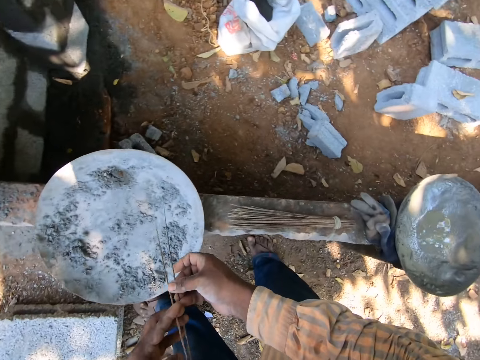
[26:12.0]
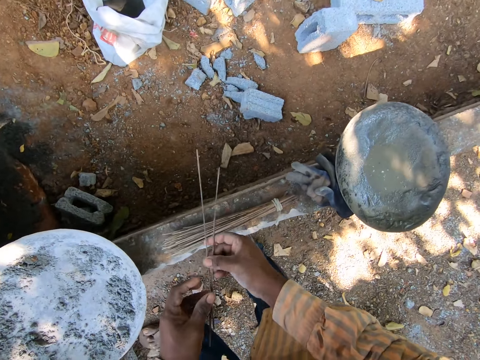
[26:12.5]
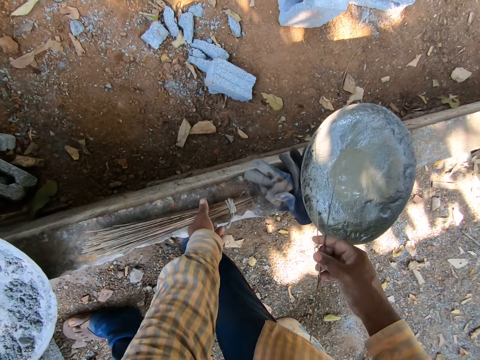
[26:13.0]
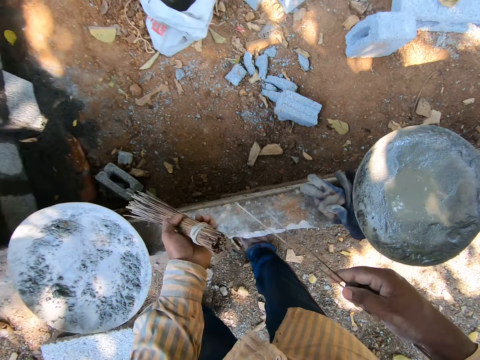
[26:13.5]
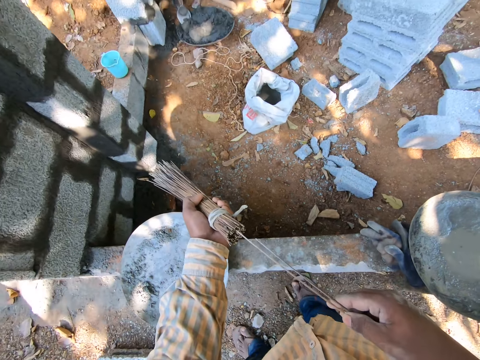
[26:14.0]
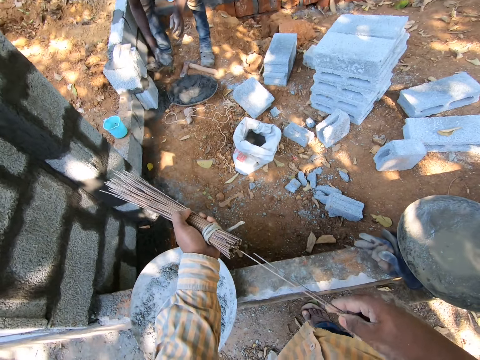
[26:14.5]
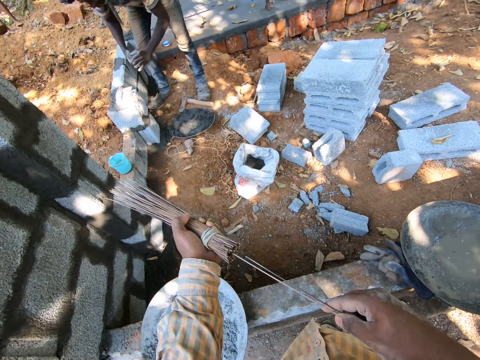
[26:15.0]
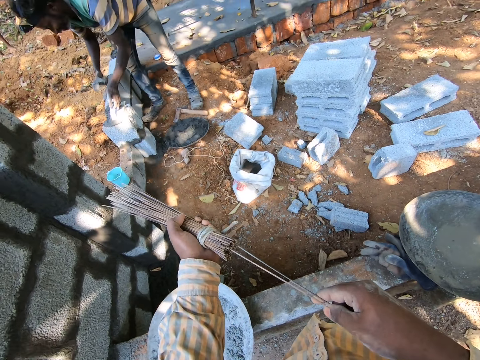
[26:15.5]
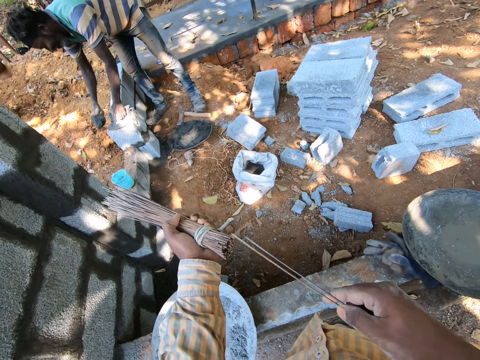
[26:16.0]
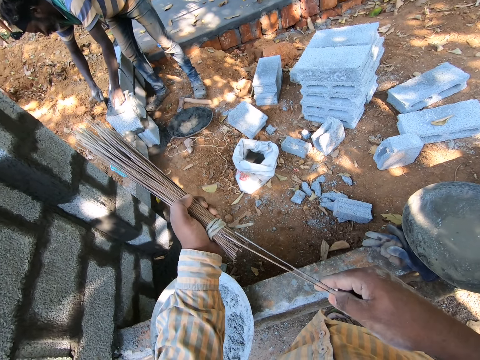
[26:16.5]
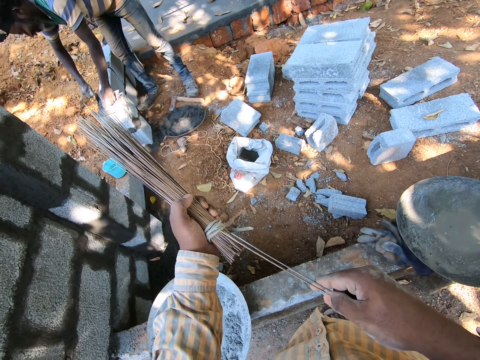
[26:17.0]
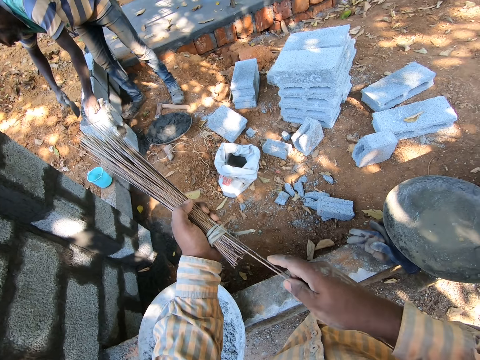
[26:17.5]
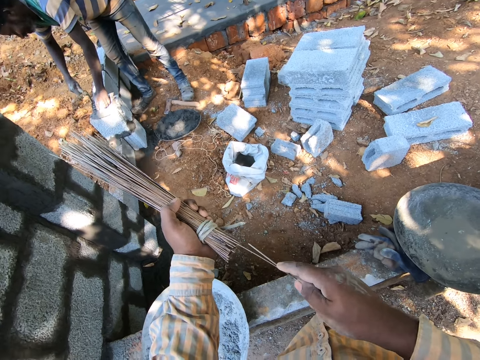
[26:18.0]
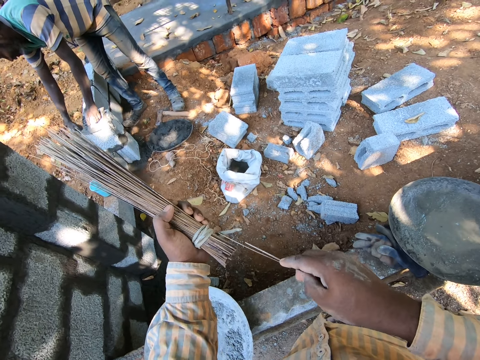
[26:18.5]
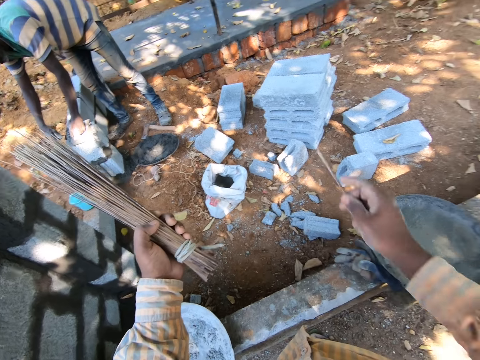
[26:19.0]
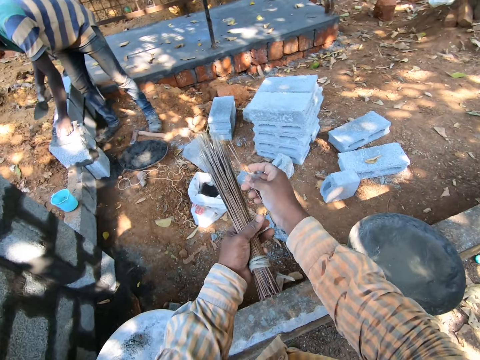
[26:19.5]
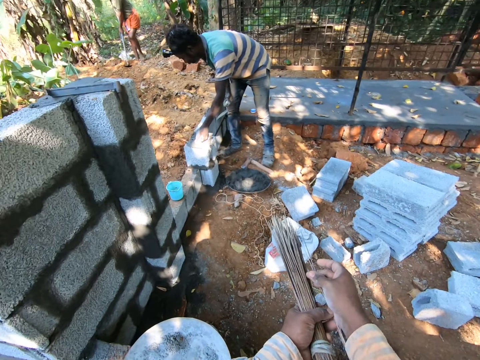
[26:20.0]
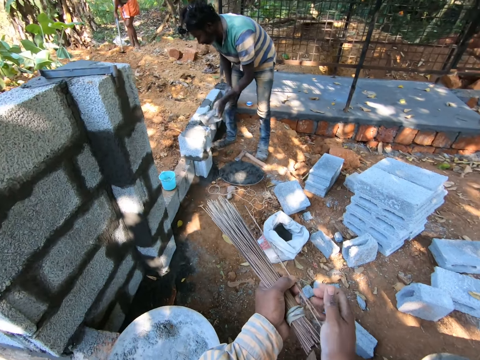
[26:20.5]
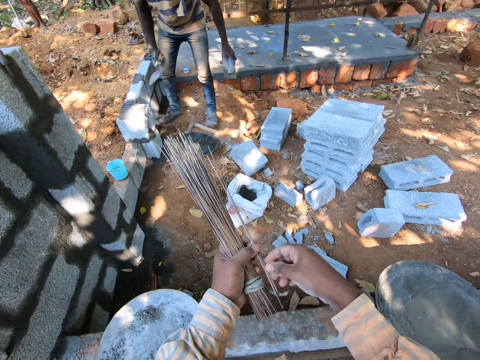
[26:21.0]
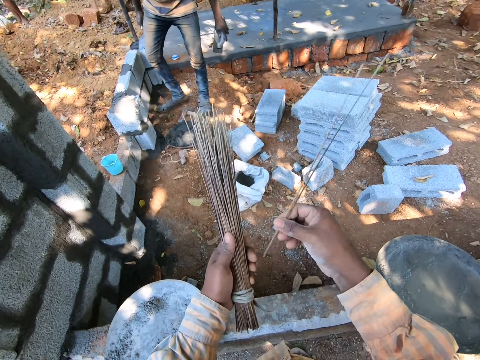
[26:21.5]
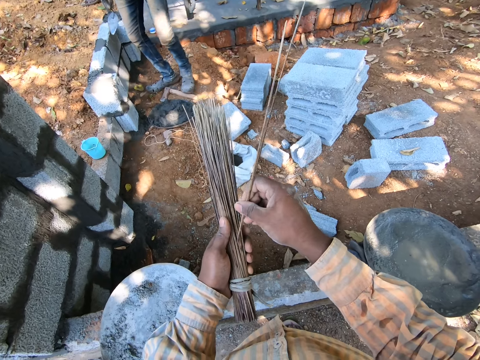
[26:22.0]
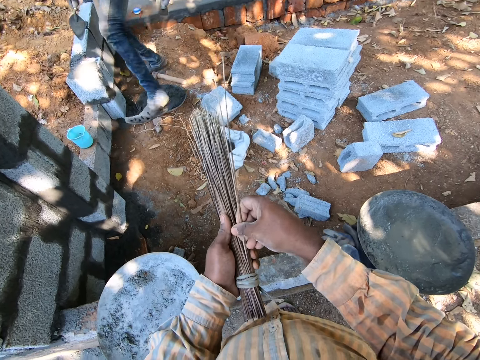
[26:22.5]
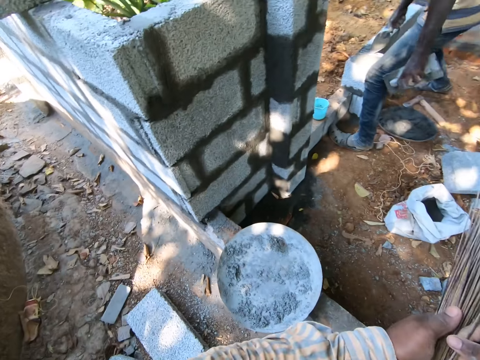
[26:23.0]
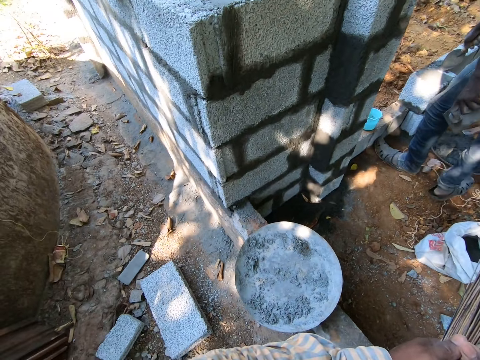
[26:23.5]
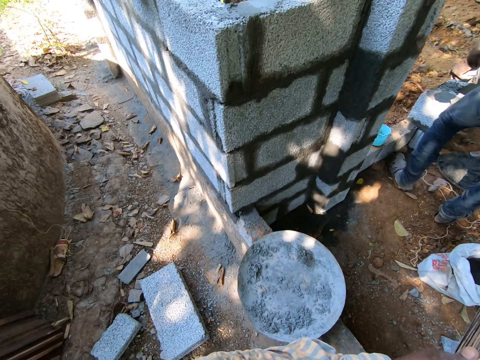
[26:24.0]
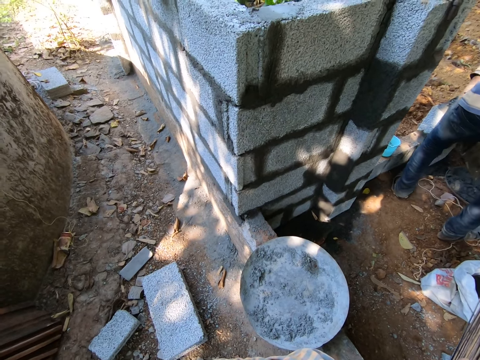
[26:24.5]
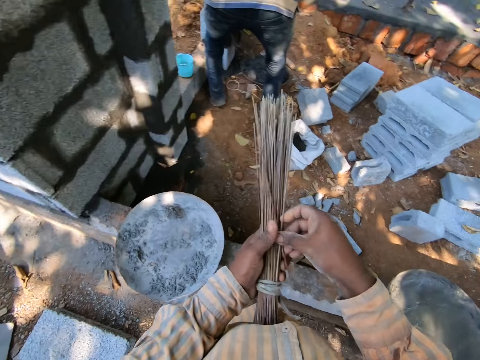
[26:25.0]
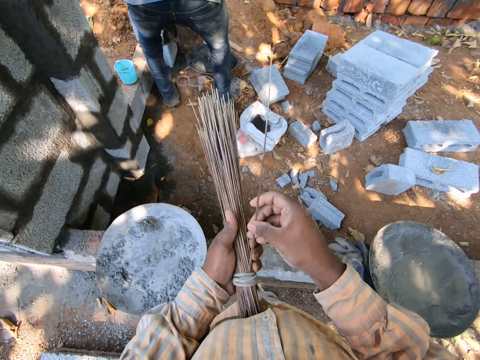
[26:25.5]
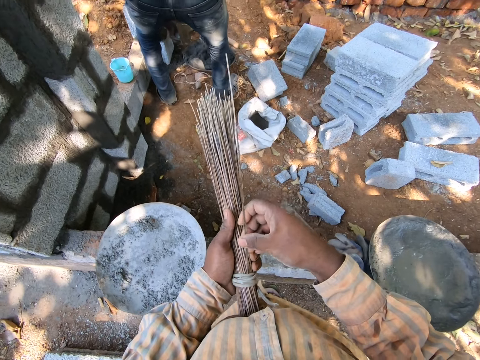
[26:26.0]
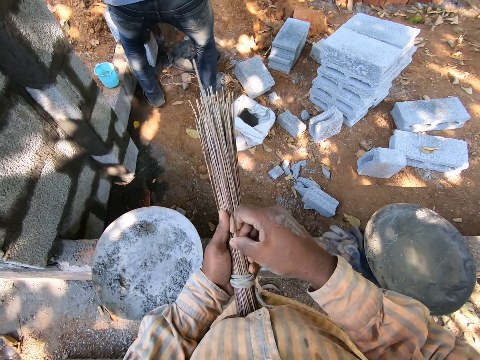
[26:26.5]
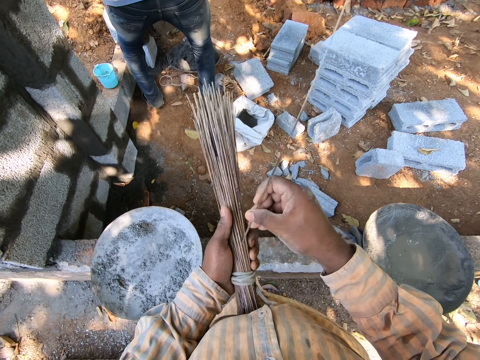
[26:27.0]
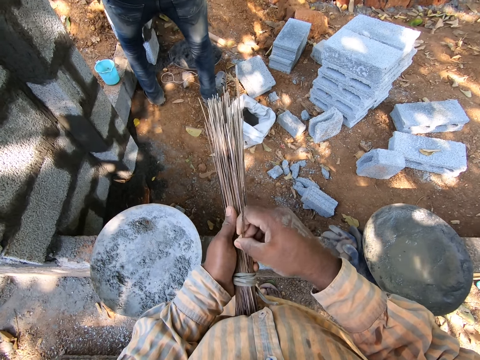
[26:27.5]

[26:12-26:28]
The camera wearer picks up the broom on the fence with his left hand. He inserts the strands of broom into the broom with his right hand. A man packs mortar from the pan with a trowel in his right hand. The man plasters the wall with the trowel in his right hand. The camera wearer looks around the construction site.

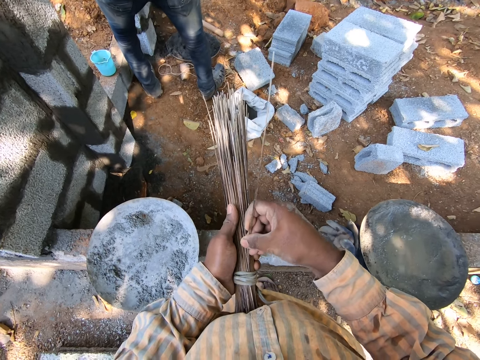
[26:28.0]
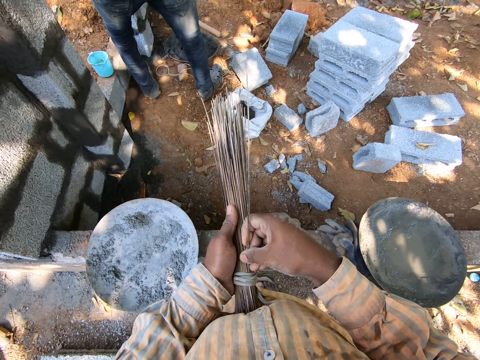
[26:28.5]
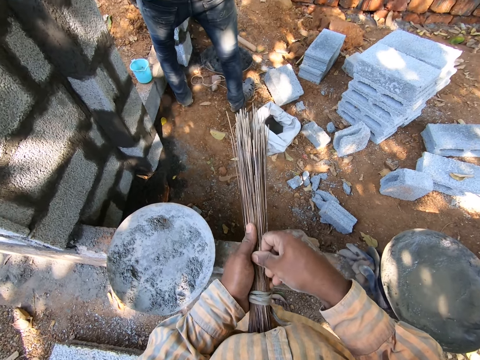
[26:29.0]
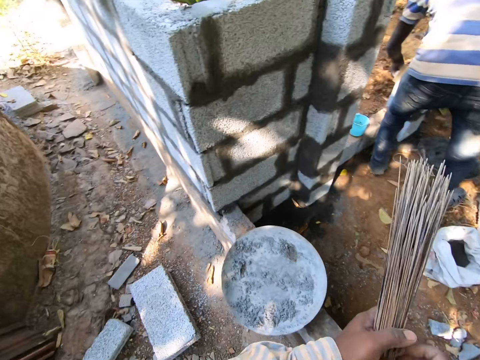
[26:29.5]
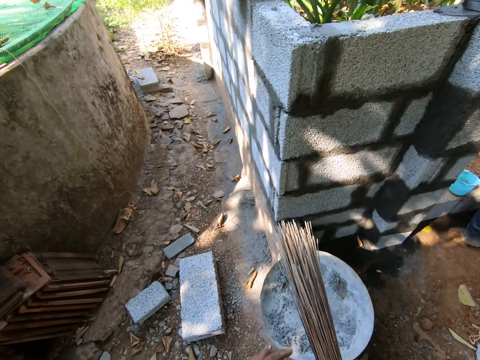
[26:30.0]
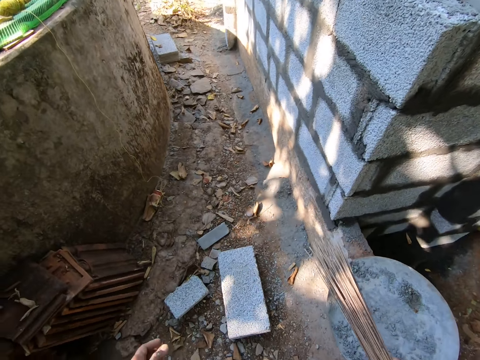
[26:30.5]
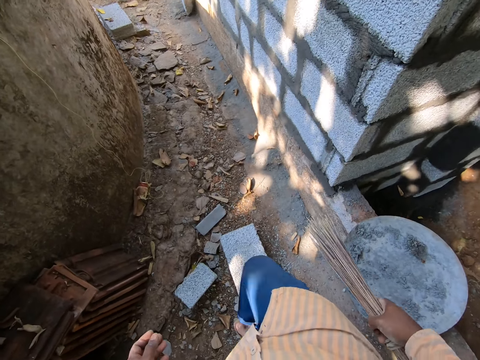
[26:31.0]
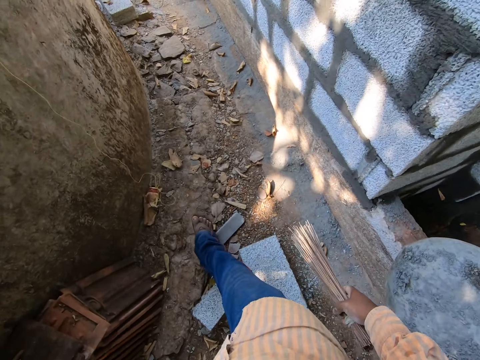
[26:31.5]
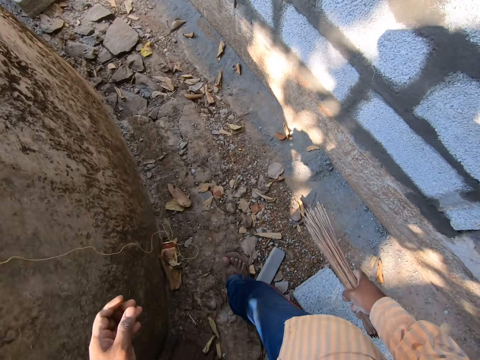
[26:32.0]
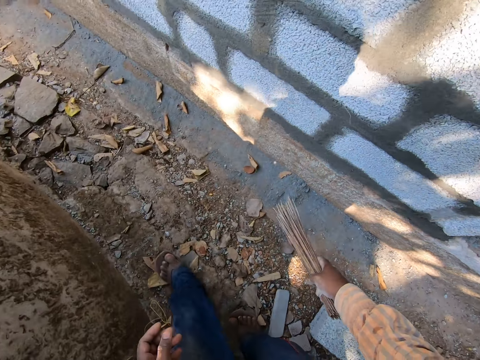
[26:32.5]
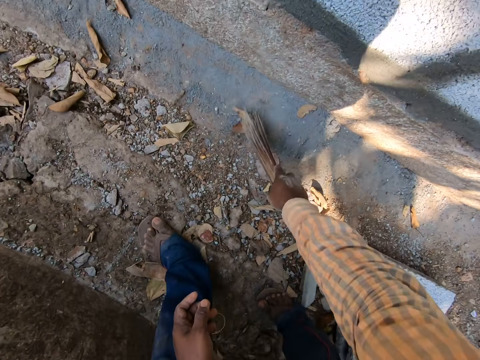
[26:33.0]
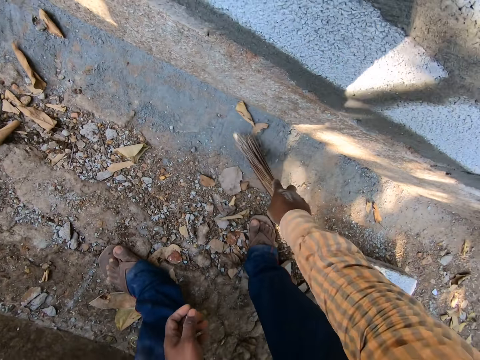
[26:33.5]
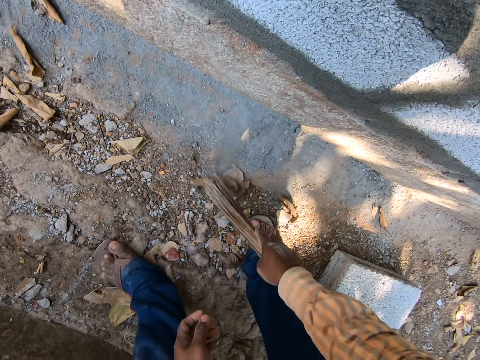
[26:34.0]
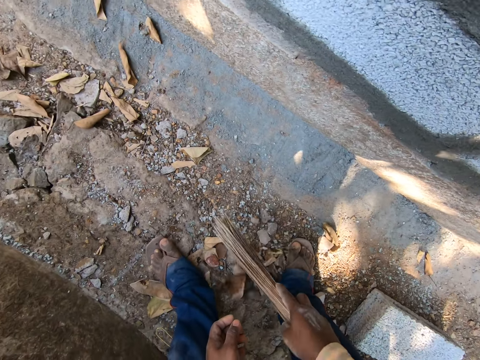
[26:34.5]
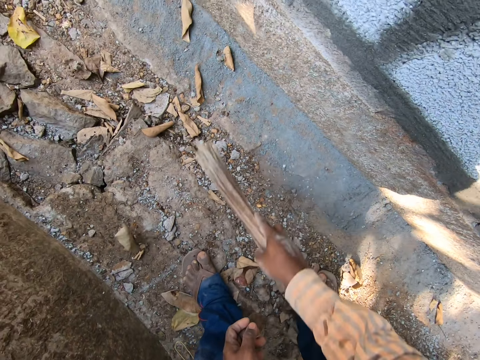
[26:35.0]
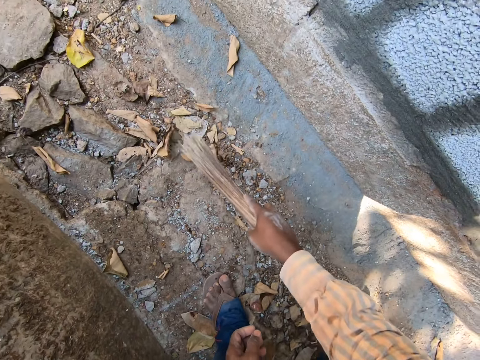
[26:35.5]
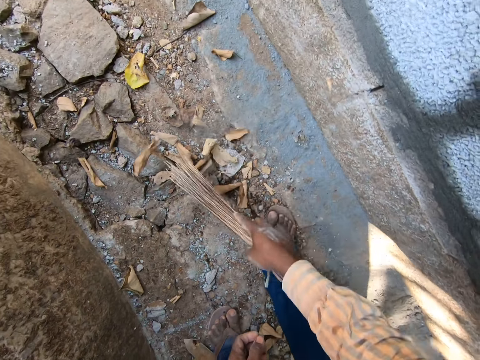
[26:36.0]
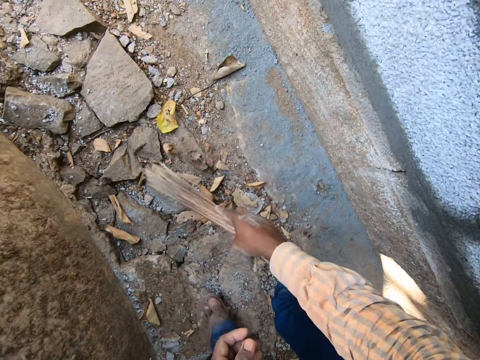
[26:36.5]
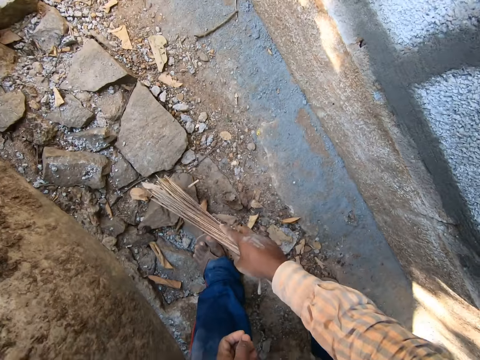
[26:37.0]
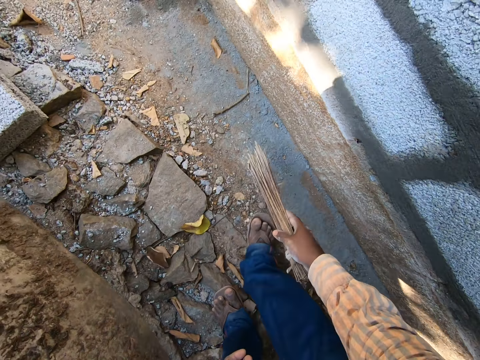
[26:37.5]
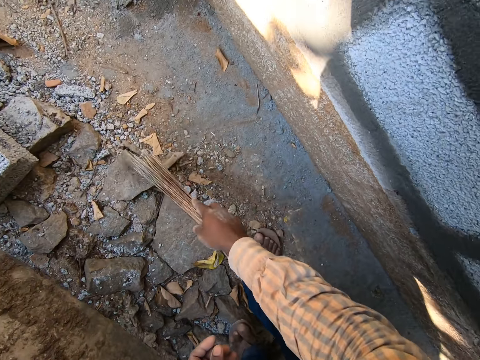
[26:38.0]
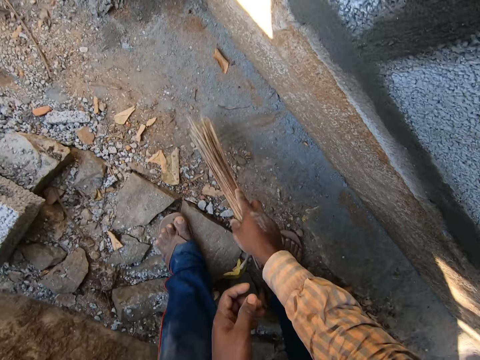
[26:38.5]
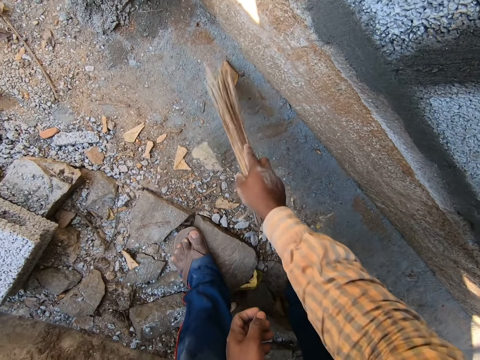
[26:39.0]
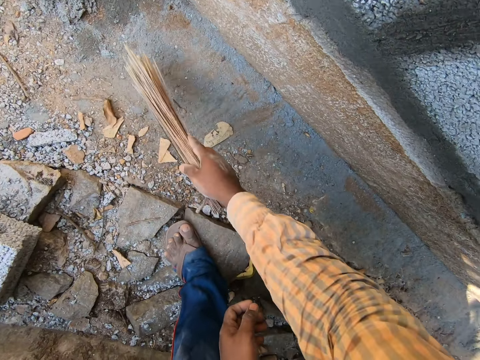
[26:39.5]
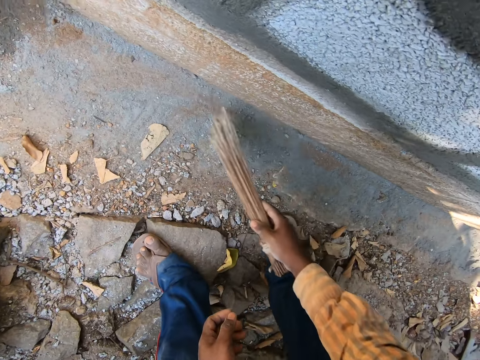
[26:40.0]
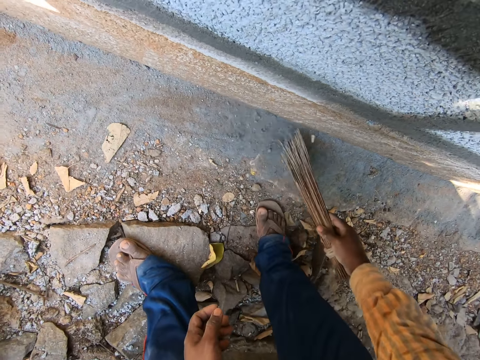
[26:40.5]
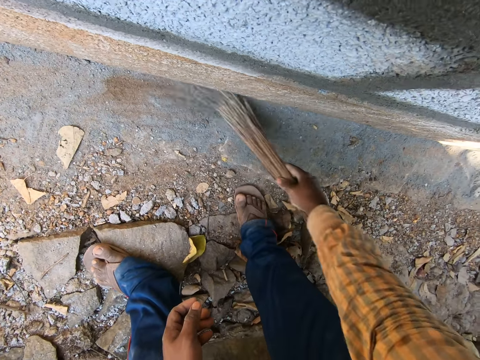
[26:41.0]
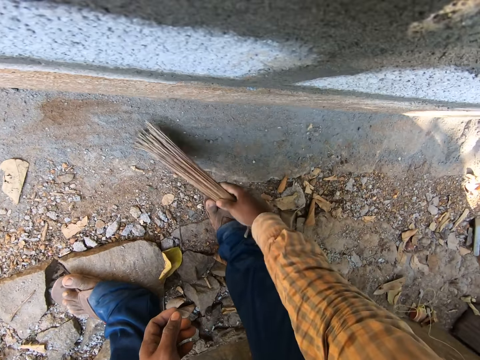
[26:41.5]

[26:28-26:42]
The camera wearer walks on the construction site. He sweeps the ground with the broom in his right hand.
